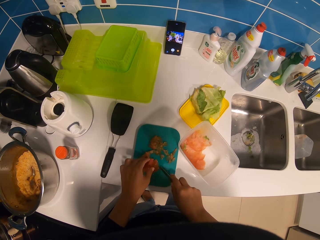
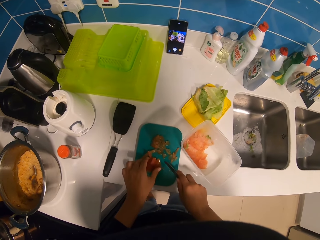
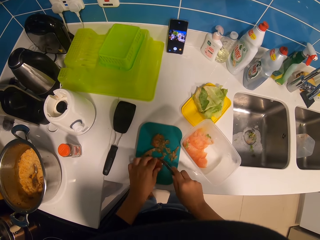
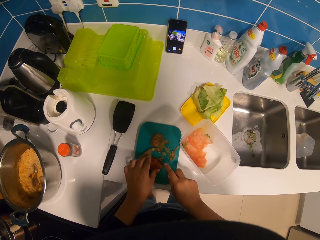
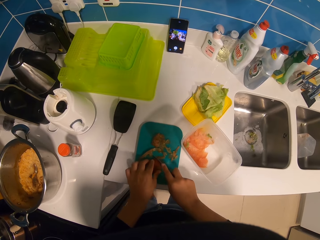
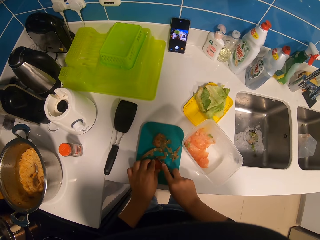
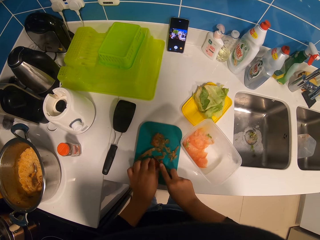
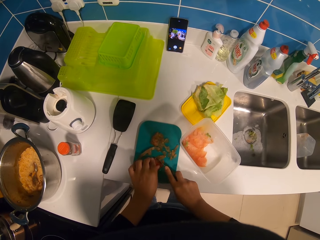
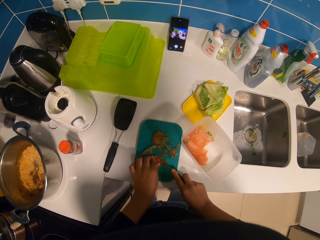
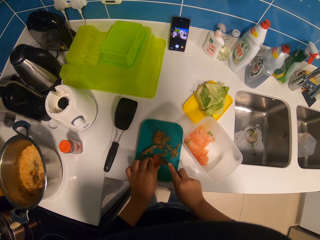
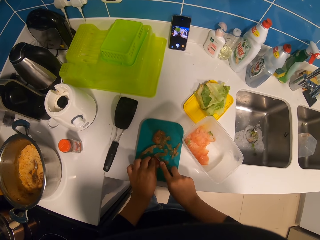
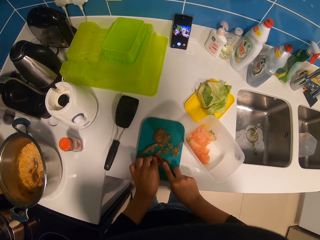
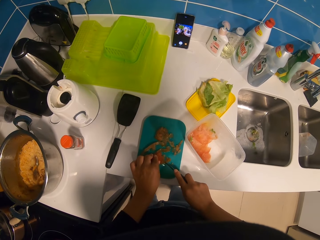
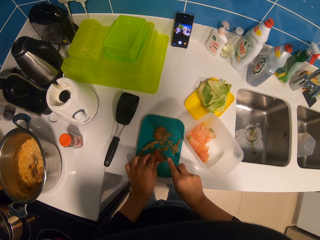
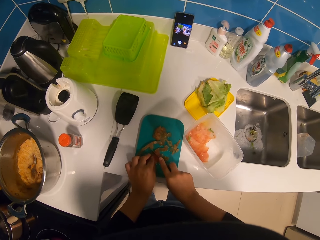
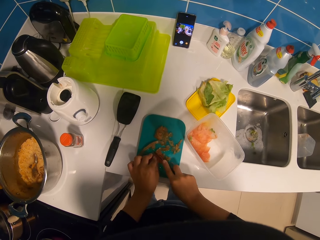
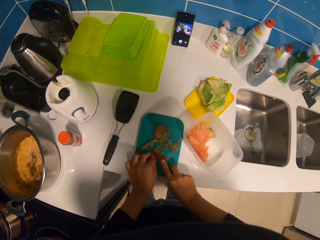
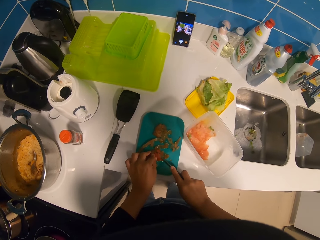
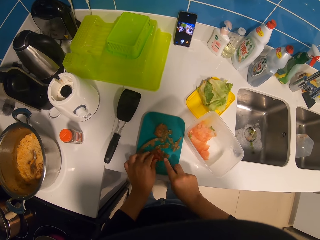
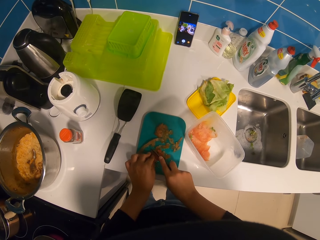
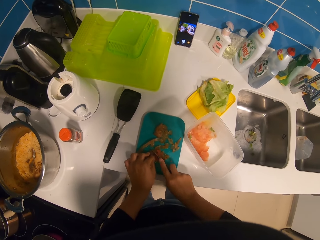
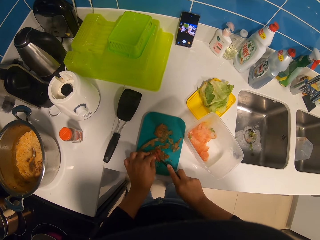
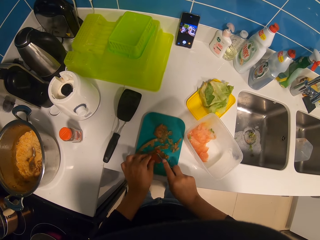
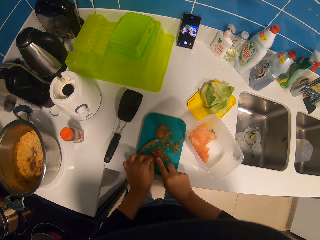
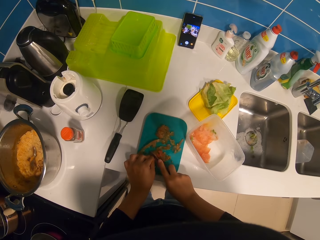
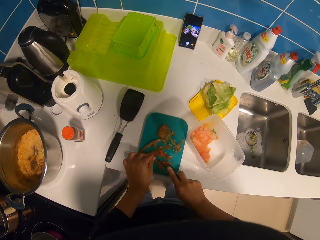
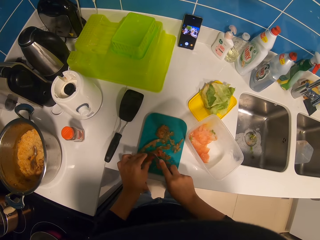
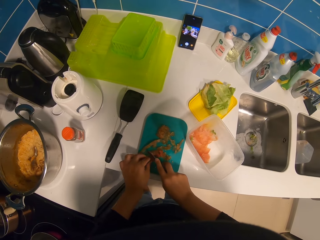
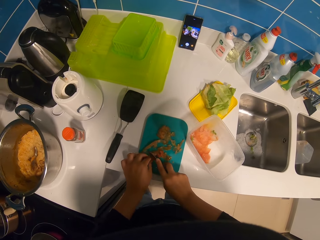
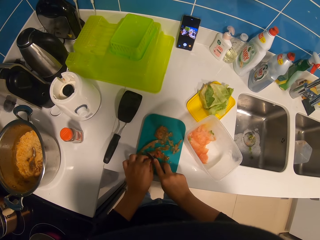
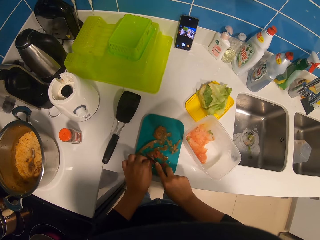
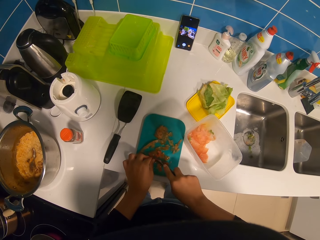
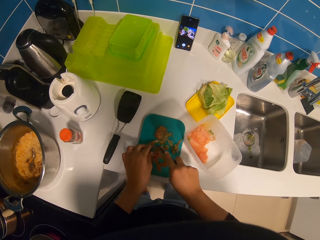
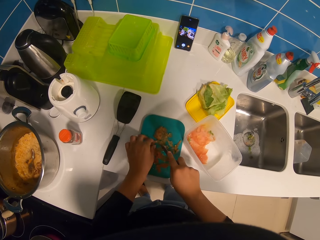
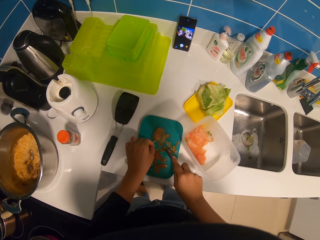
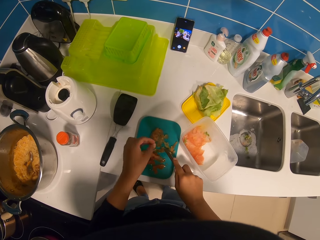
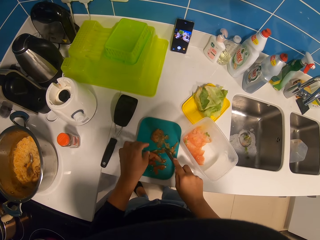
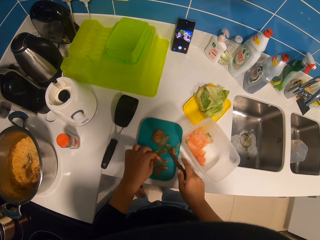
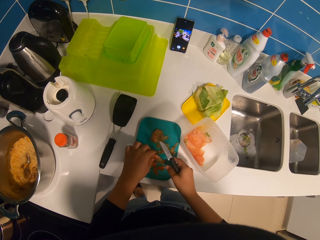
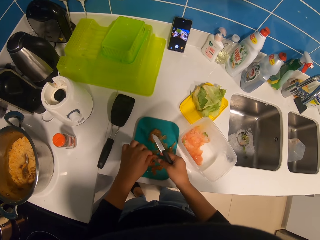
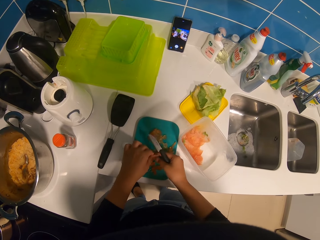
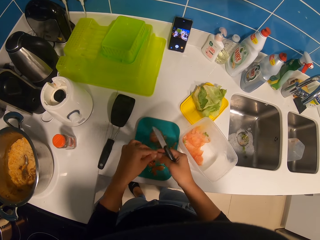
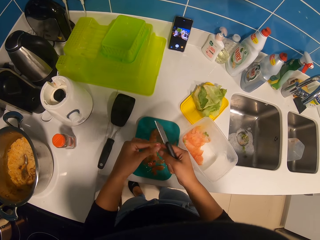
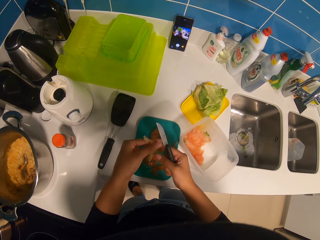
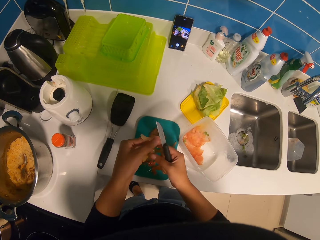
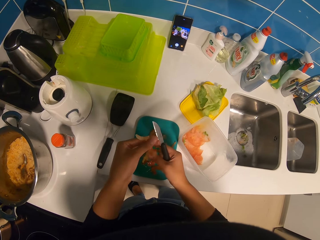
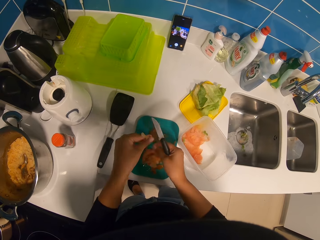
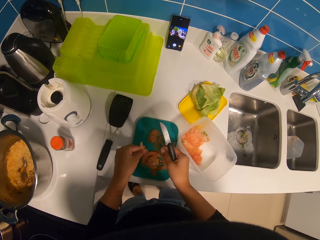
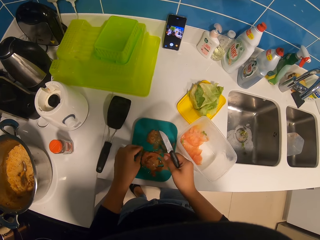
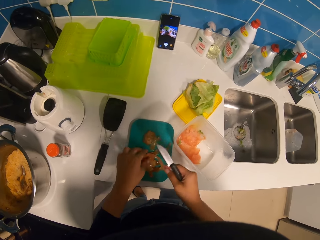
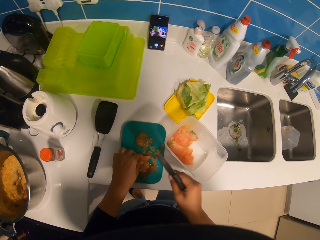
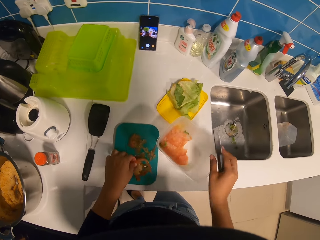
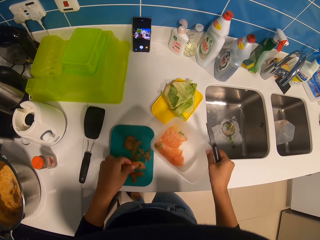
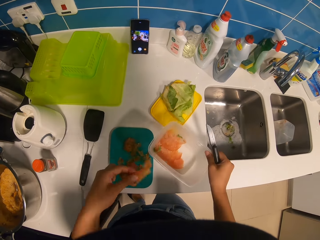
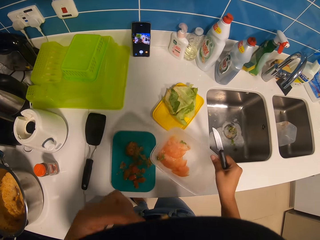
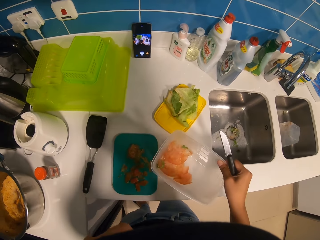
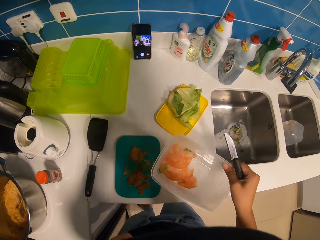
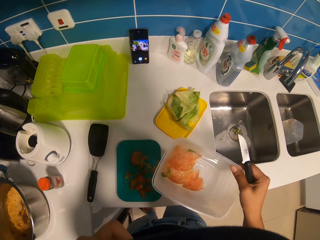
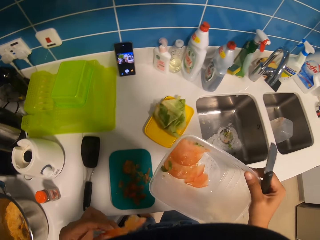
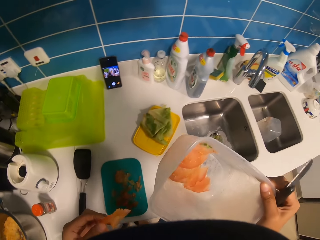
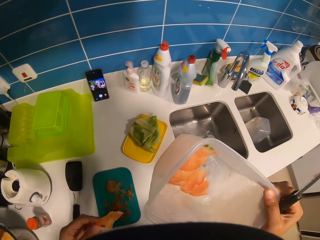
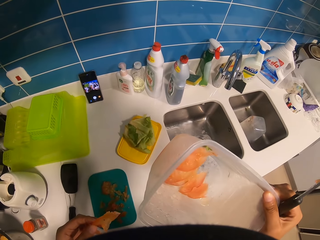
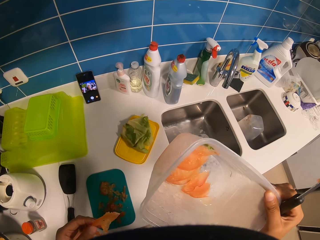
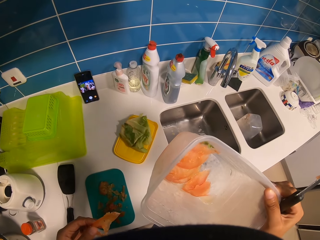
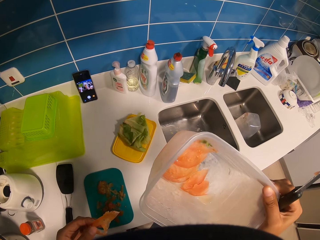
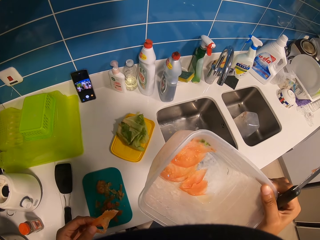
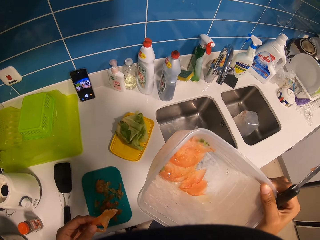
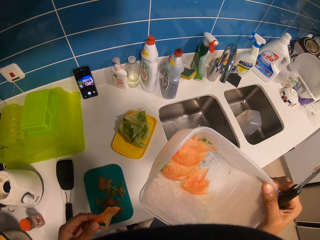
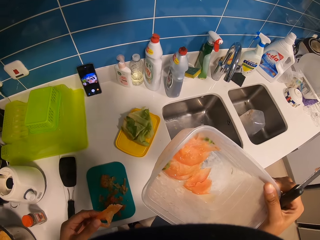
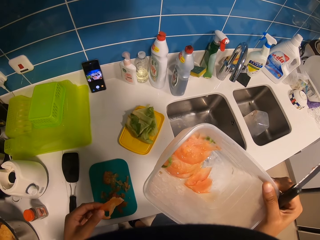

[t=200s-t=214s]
The camera wearer picks up a piece of tomato. They pick up a piece of tomato again. They pick up a container. They eat a piece of tomato. They look at the tomatoes.

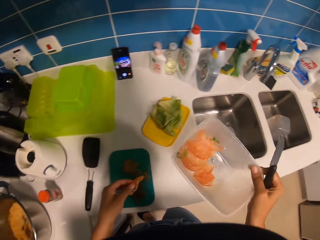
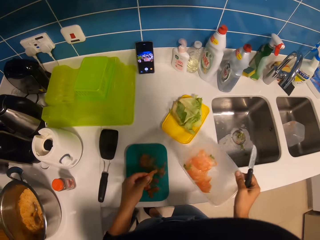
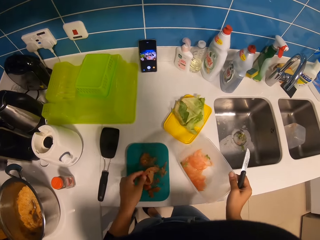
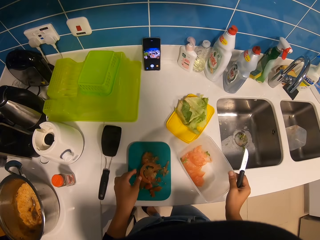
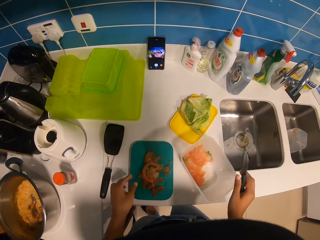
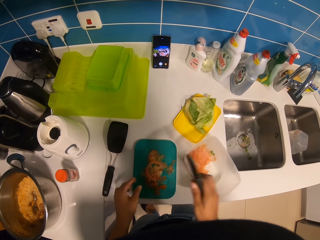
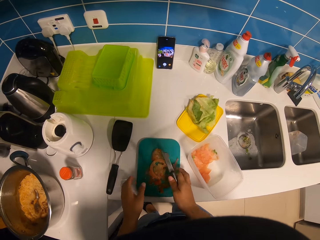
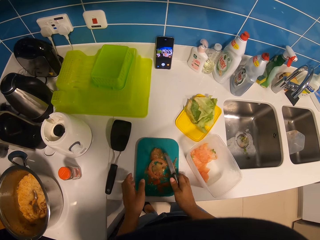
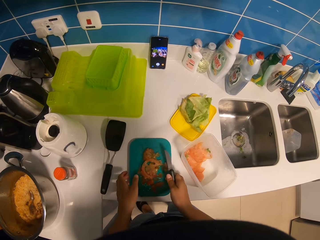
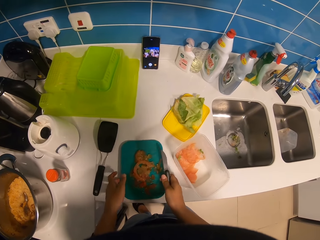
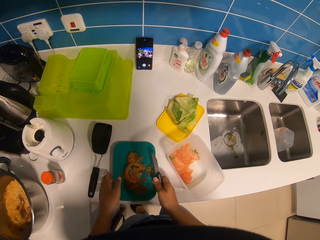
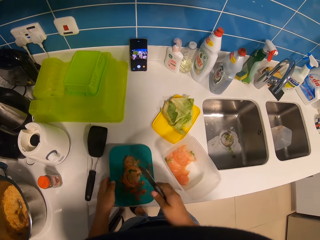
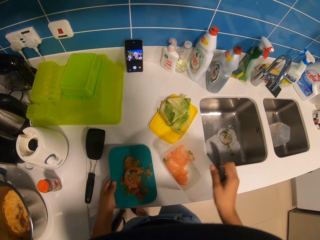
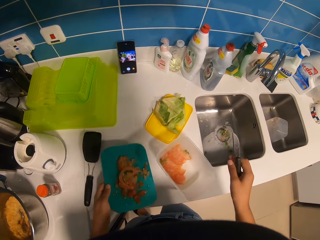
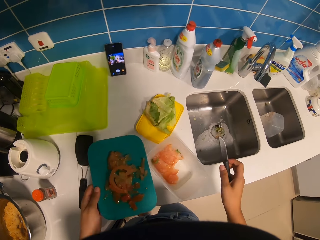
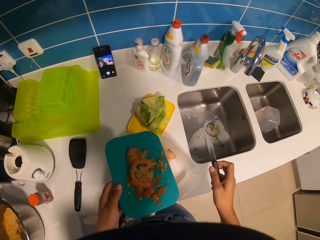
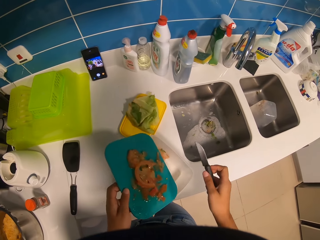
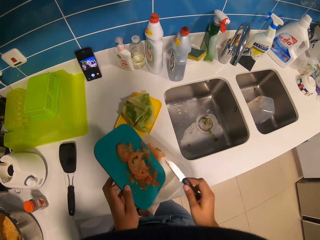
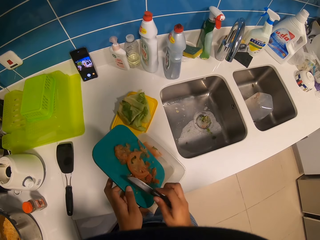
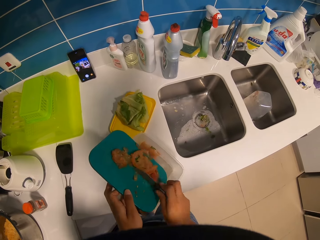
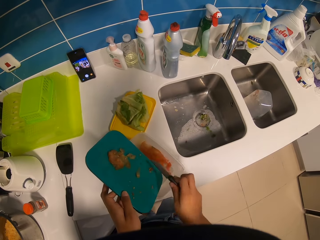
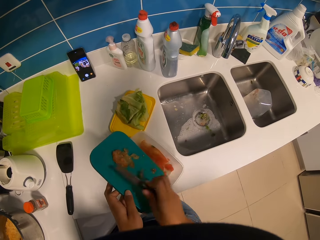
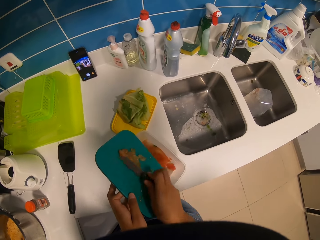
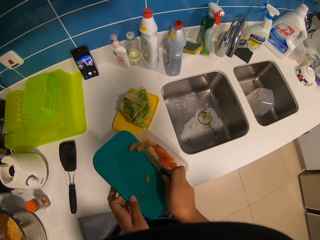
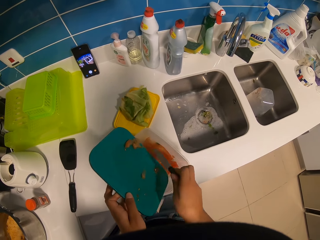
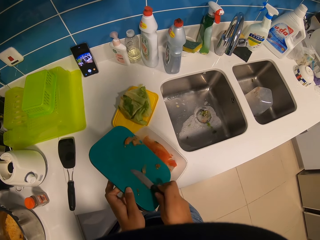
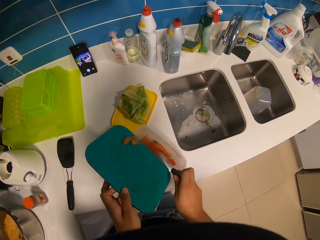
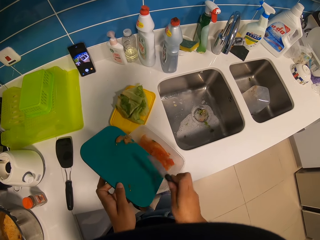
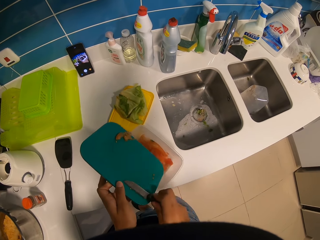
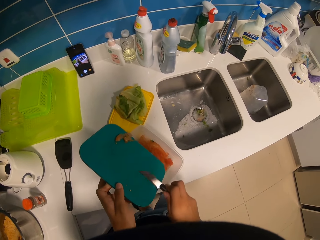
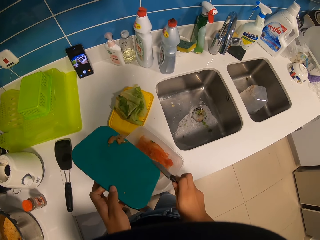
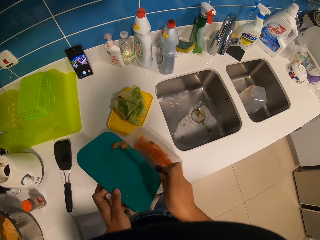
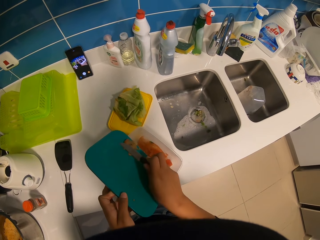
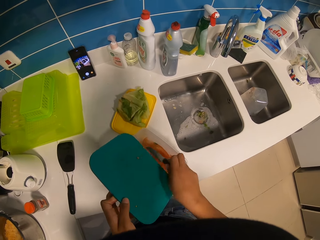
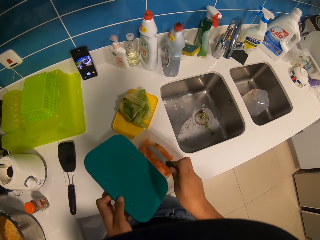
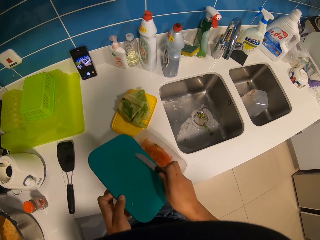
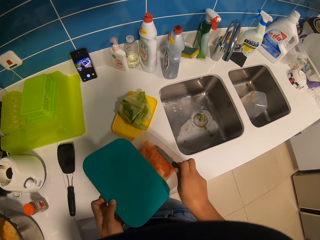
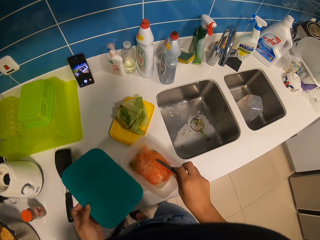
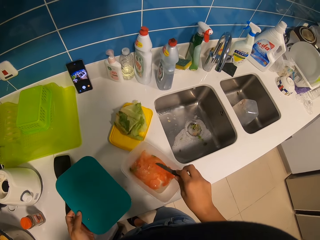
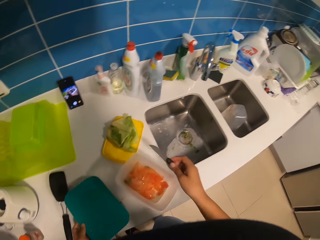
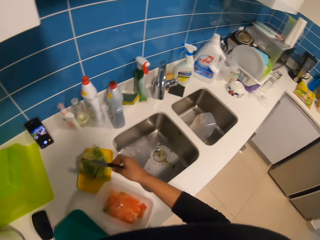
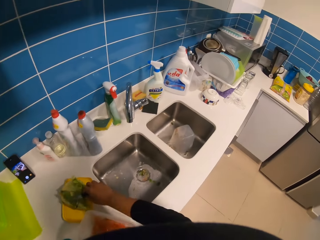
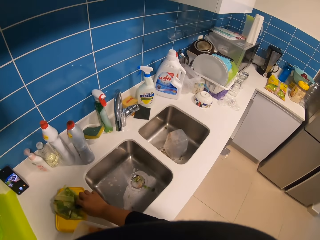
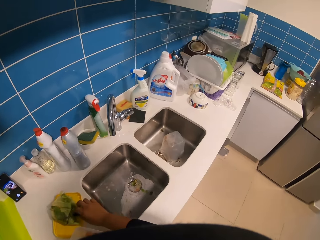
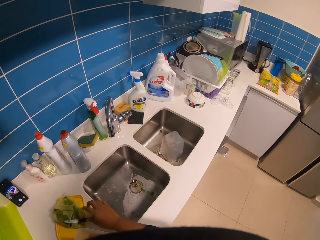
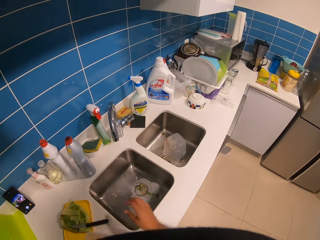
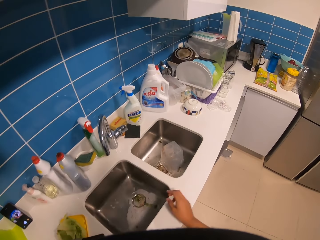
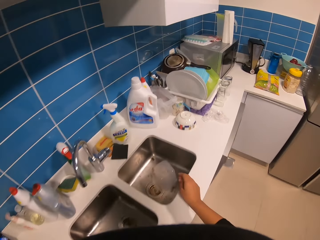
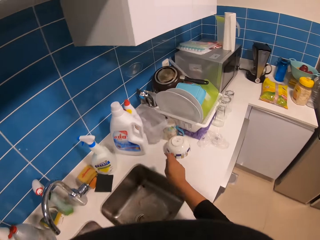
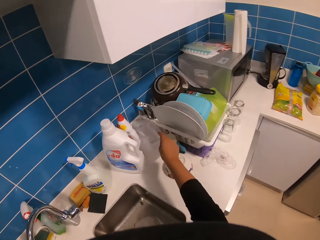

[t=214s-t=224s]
The camera wearer puts down a container. They pick up a lid. They put pieces of tomato in the container. They put down a knife.
